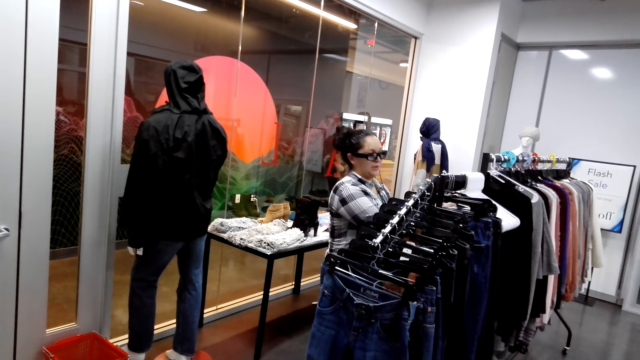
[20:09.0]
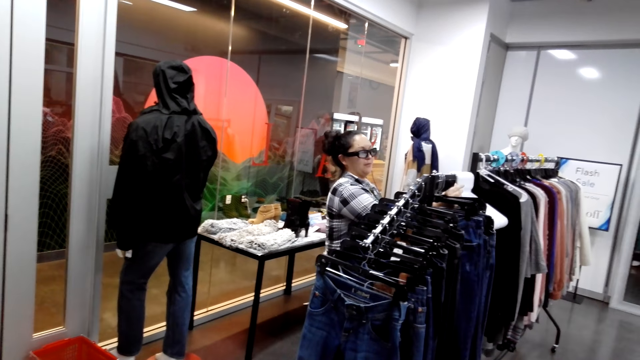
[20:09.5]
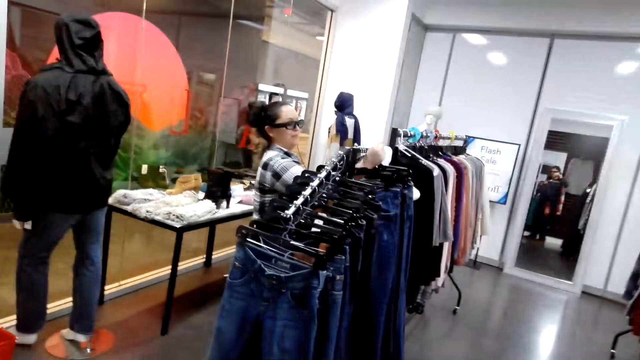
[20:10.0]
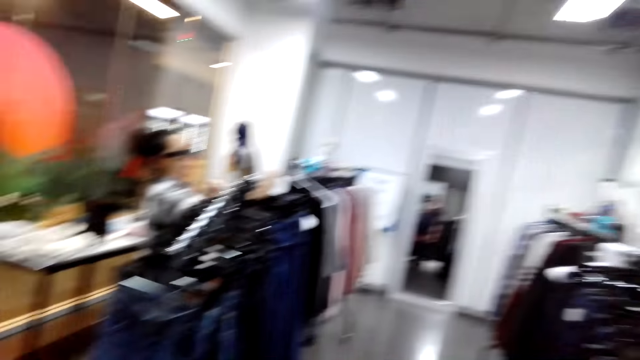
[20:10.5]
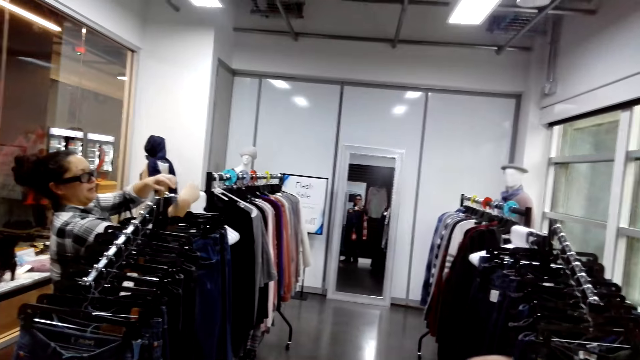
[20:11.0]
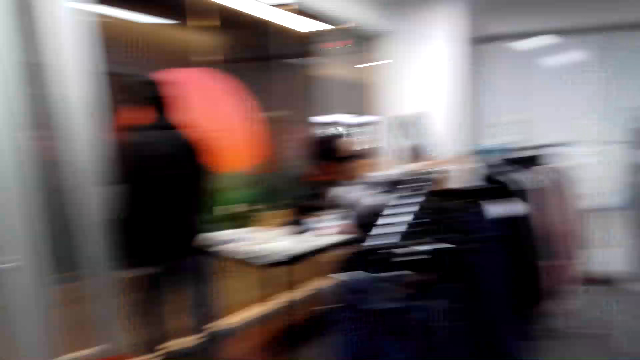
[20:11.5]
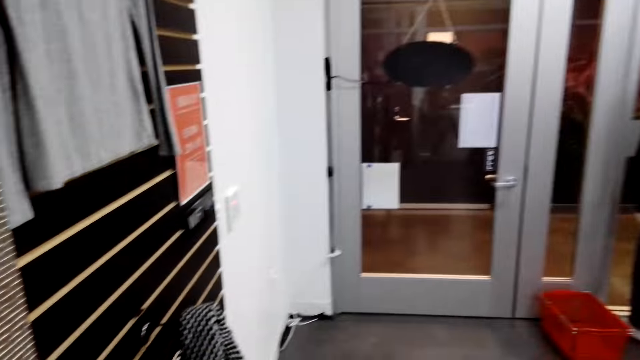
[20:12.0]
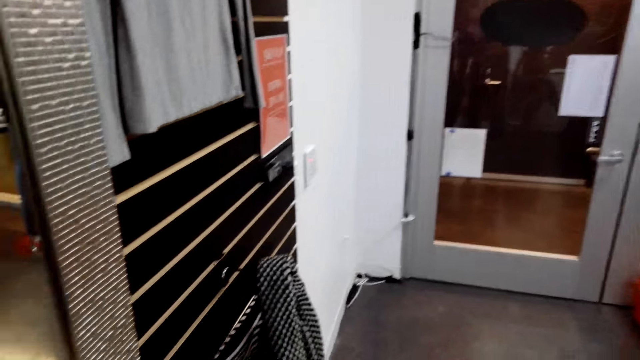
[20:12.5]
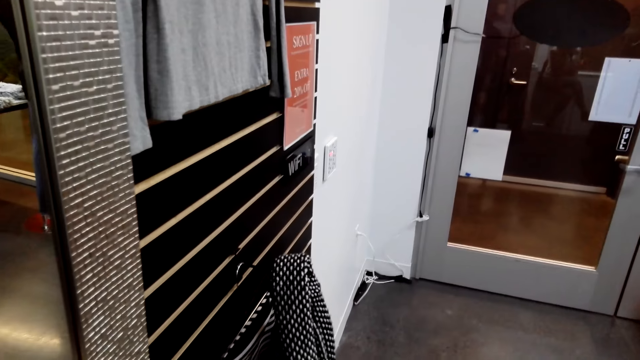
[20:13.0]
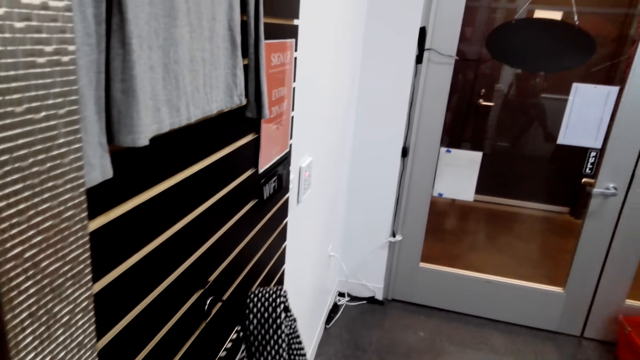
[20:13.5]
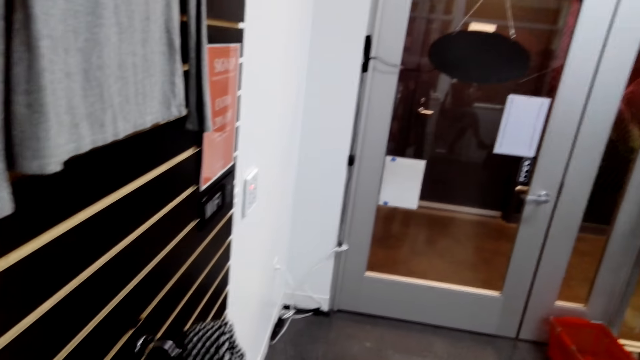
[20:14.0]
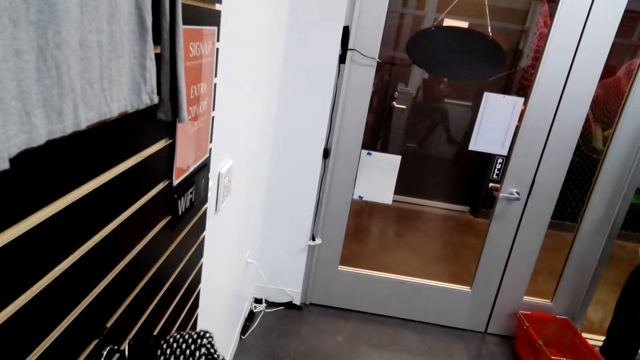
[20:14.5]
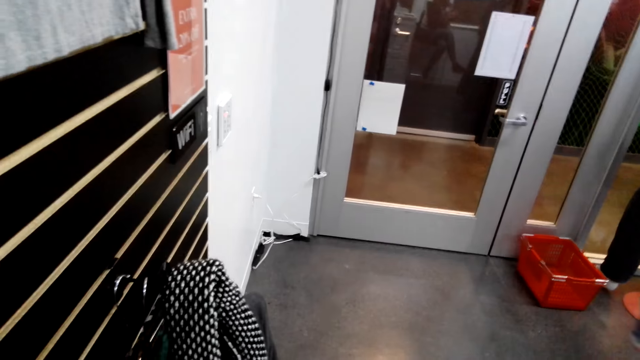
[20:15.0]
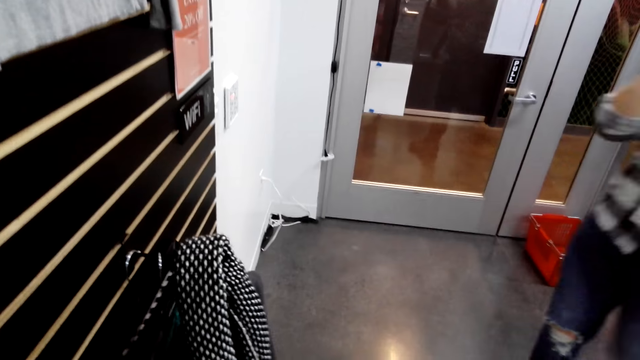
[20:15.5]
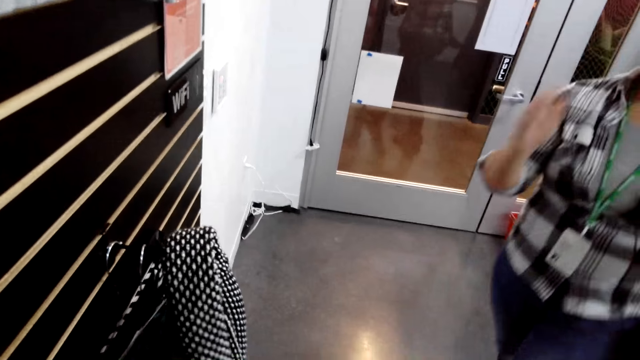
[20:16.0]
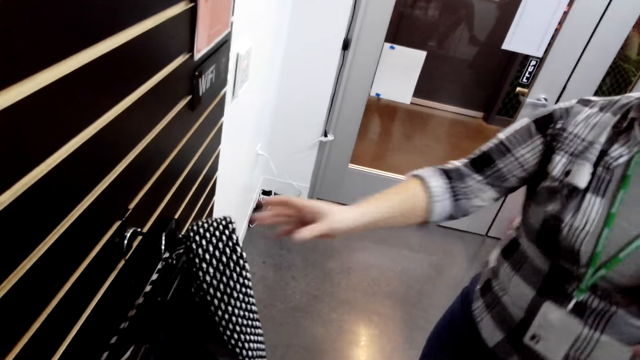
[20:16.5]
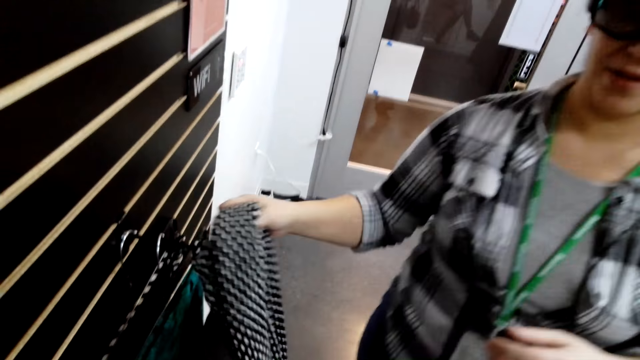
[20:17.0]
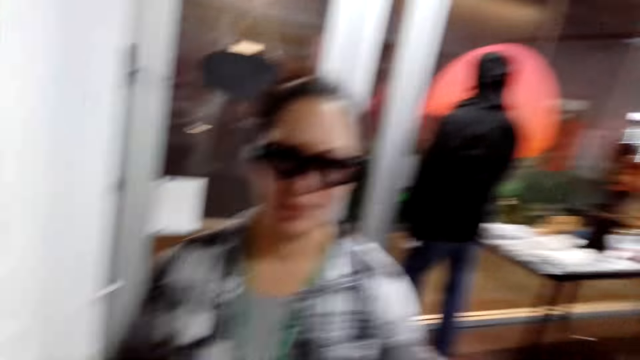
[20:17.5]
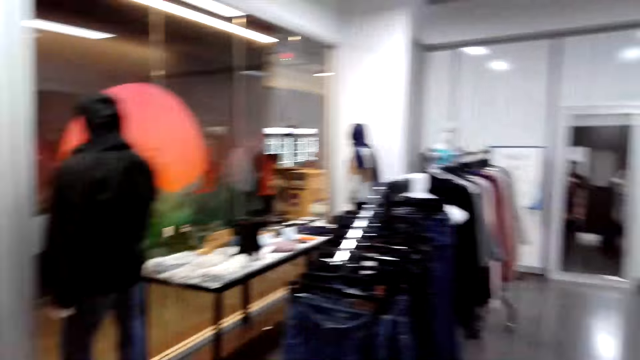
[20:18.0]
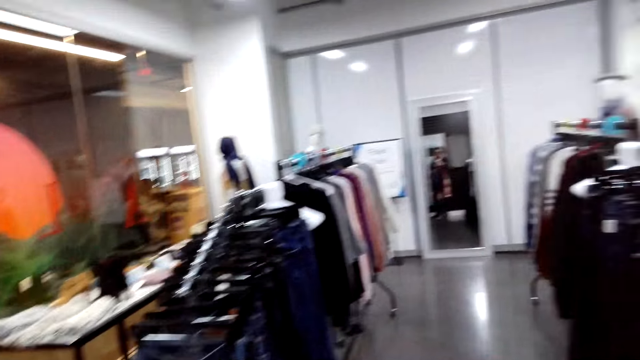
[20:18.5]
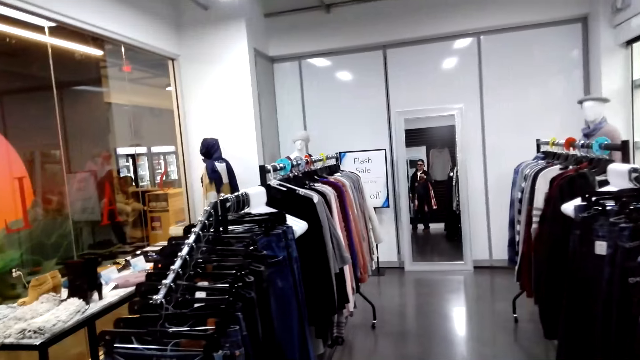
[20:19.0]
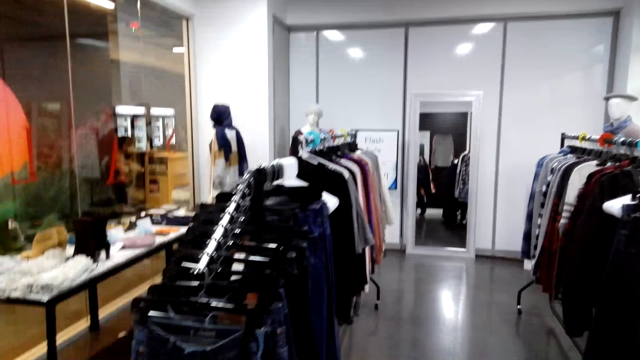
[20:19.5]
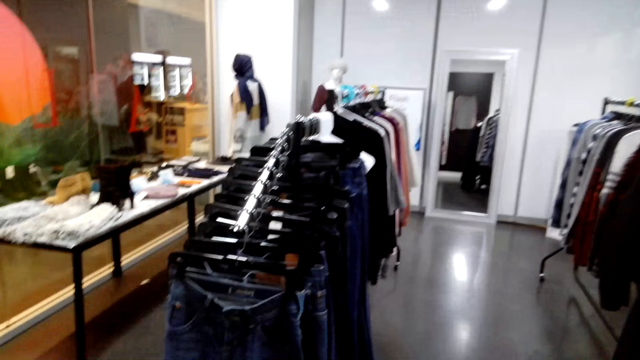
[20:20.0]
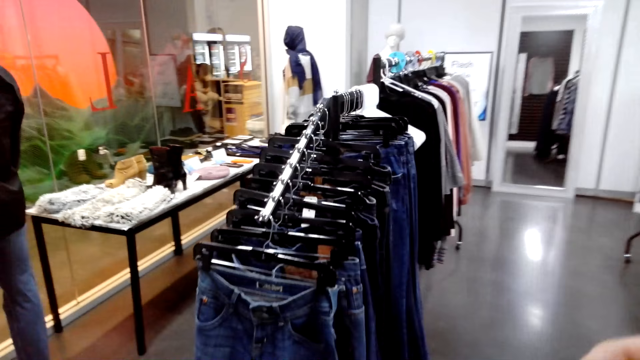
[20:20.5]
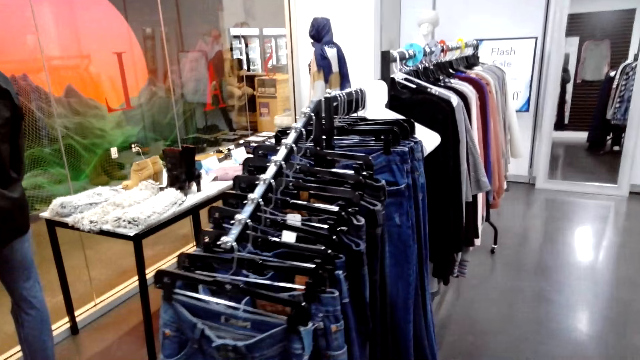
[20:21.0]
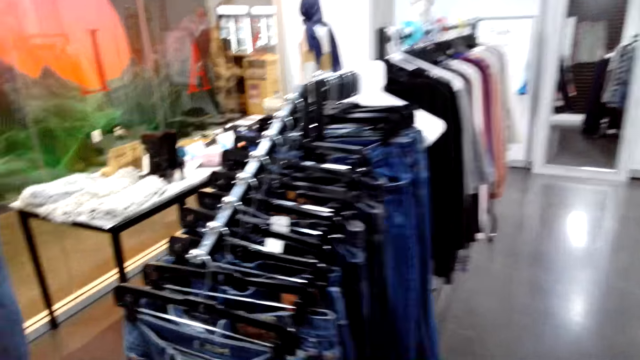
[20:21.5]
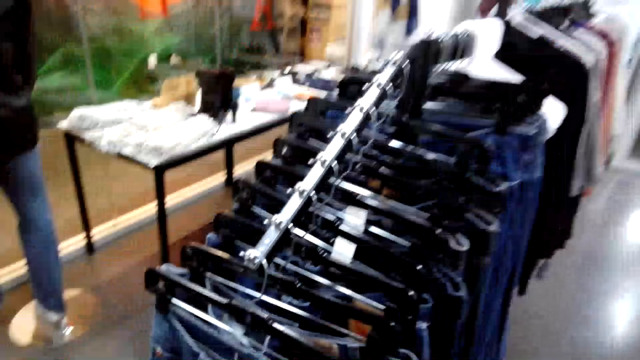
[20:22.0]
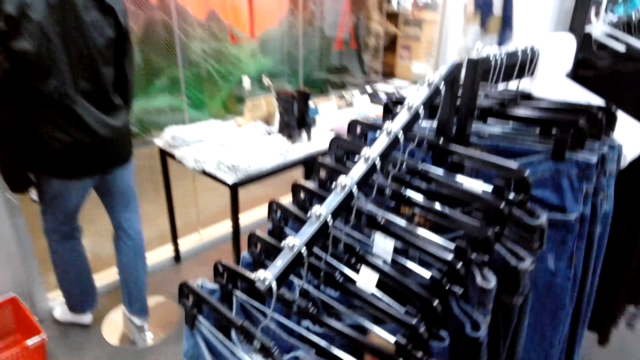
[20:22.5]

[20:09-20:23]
A woman hangs the trousers on the cloth rack. The camera wearer looks at the woman. They look around. They hang a cloth. The woman takes the winter scarf. The camera wearer looks around.

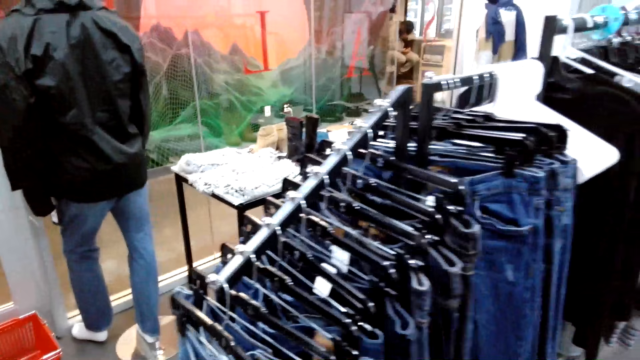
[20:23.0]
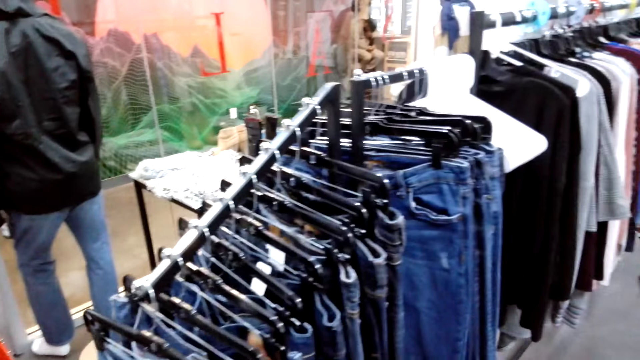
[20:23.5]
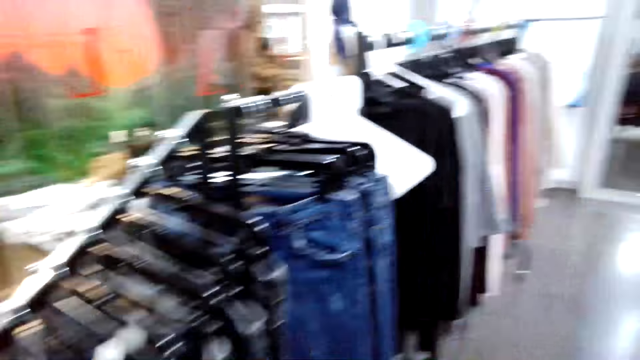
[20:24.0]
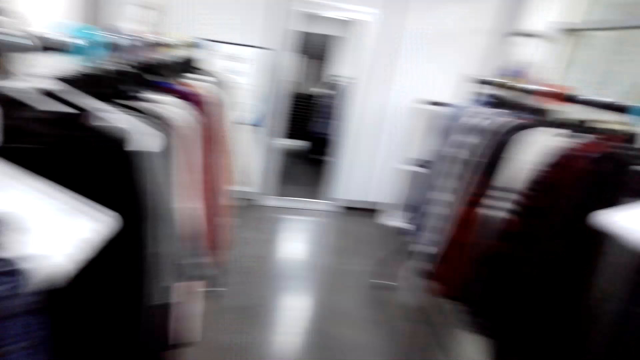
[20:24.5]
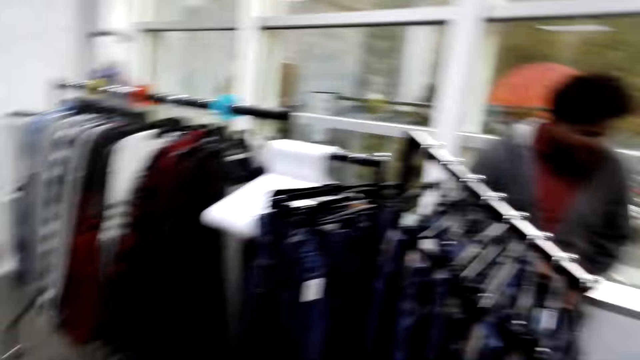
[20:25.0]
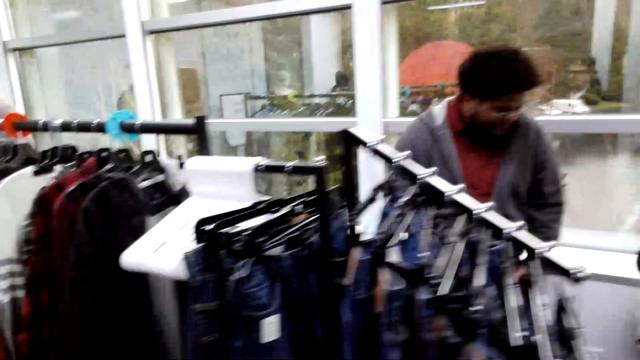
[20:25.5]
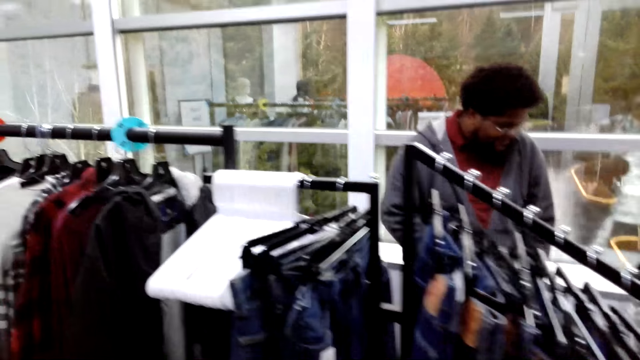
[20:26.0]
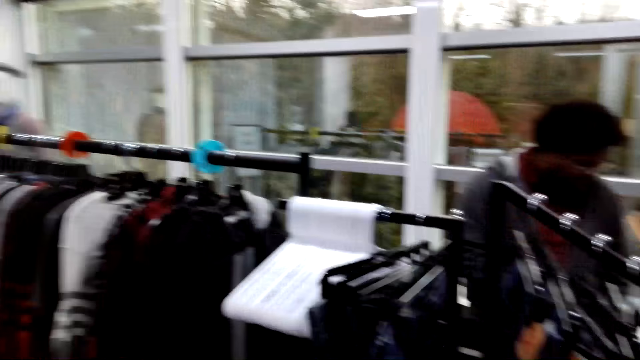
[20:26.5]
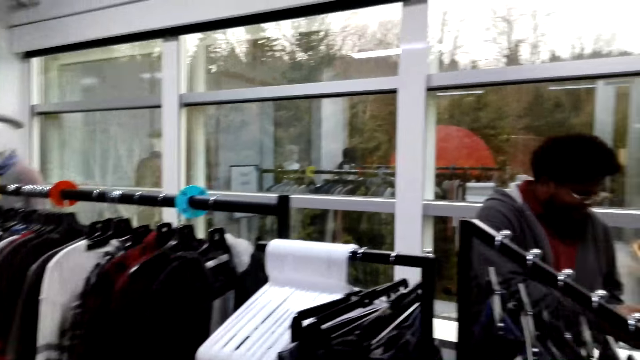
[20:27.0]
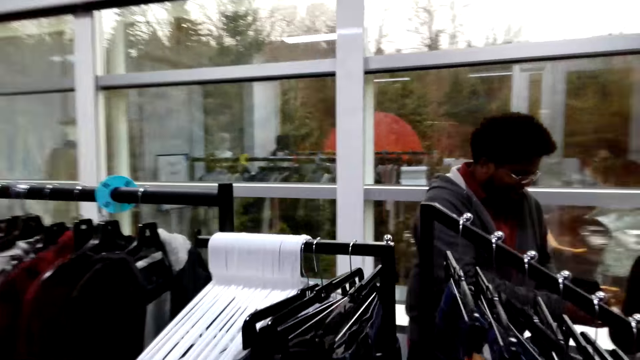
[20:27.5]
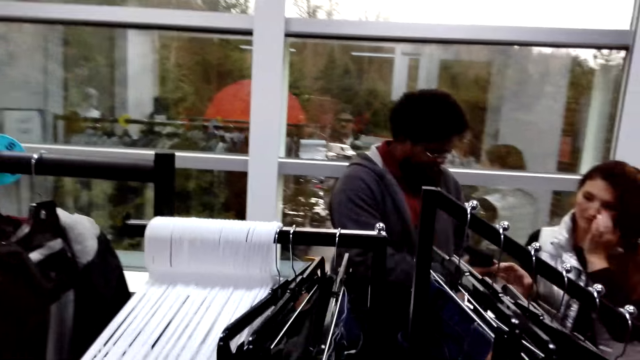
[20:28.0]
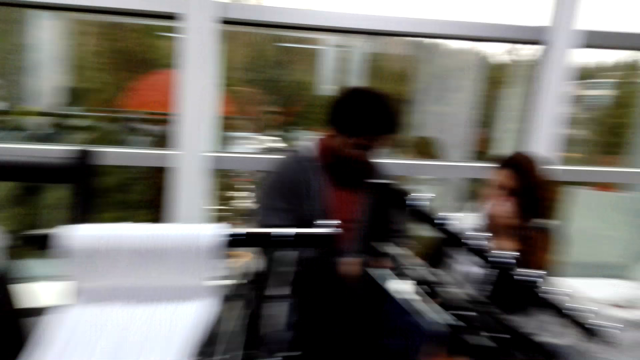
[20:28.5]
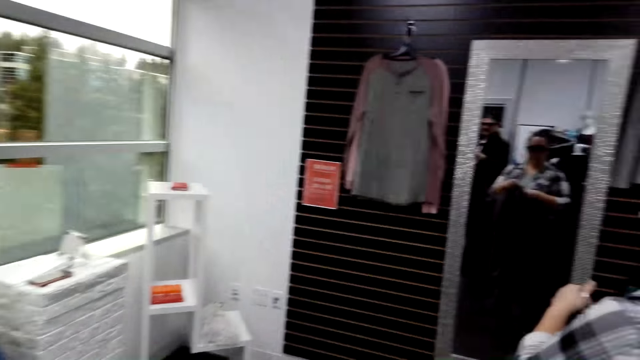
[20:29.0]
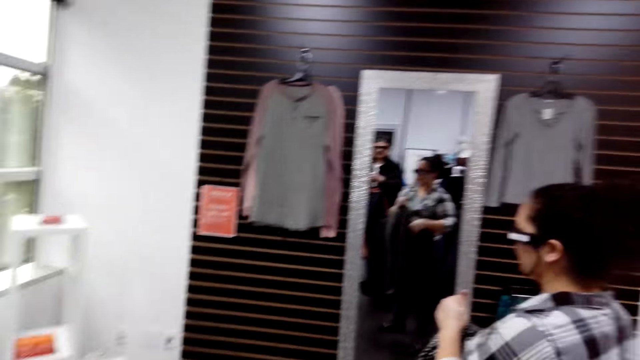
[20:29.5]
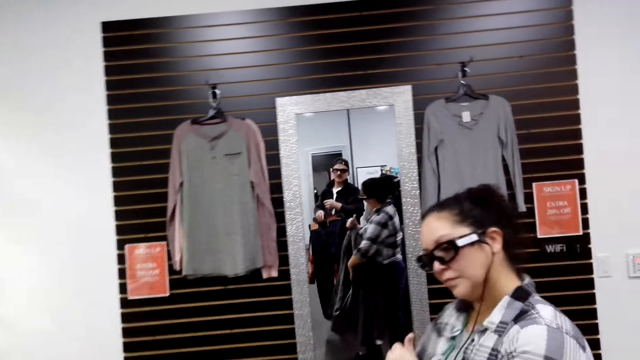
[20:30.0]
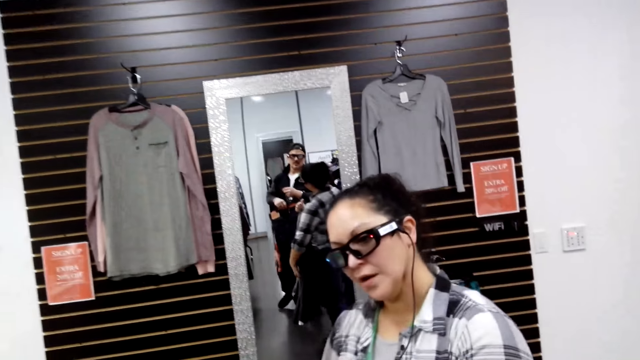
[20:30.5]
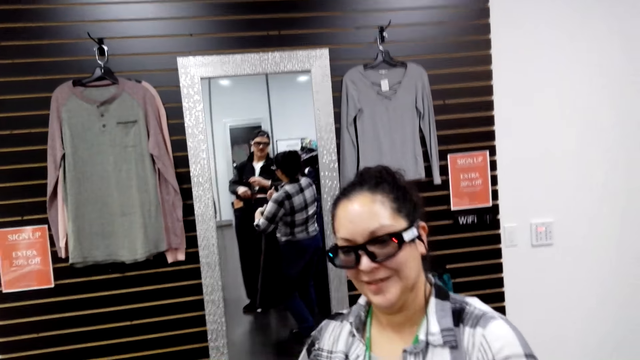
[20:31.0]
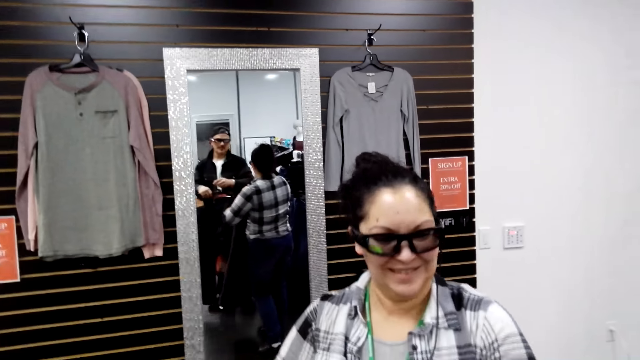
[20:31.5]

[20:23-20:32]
The camera wearer looks on the clothes. They walk in the room. They turn around.
